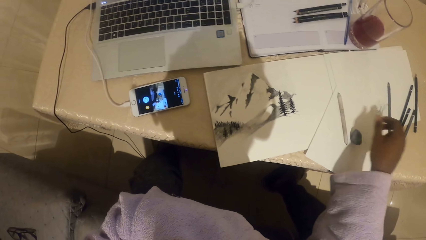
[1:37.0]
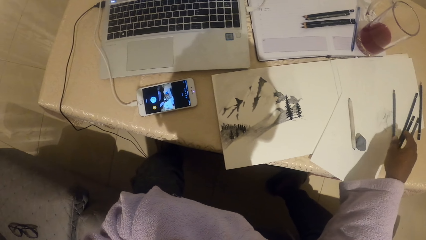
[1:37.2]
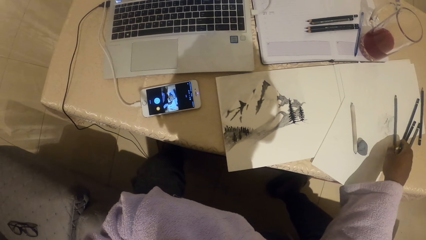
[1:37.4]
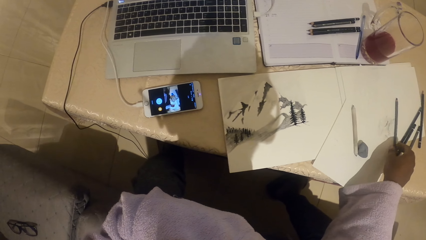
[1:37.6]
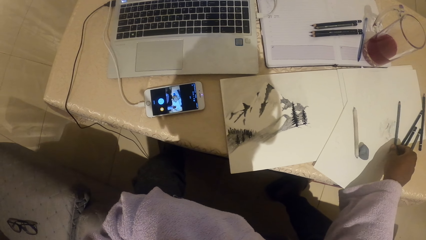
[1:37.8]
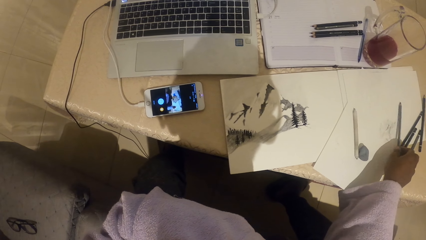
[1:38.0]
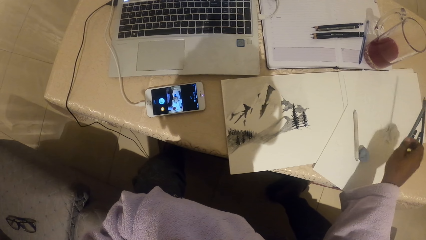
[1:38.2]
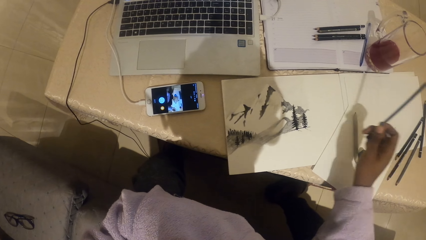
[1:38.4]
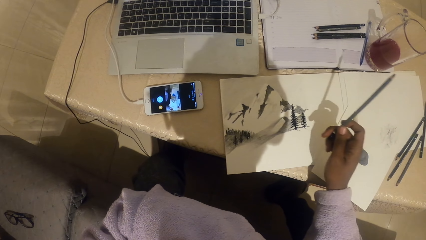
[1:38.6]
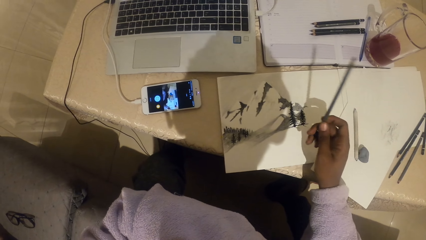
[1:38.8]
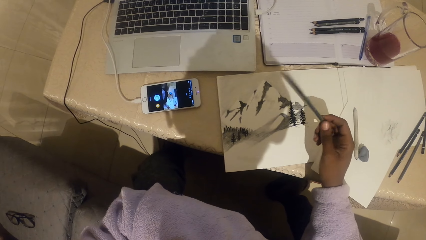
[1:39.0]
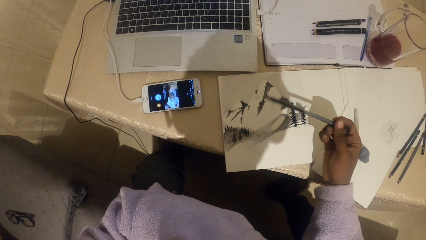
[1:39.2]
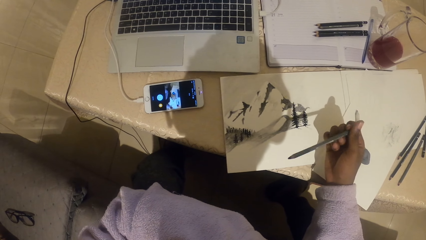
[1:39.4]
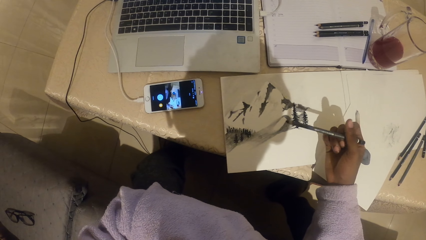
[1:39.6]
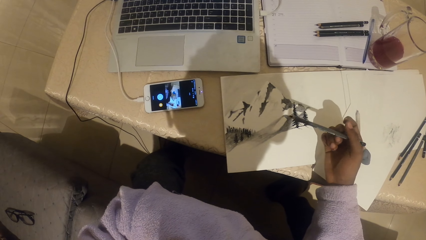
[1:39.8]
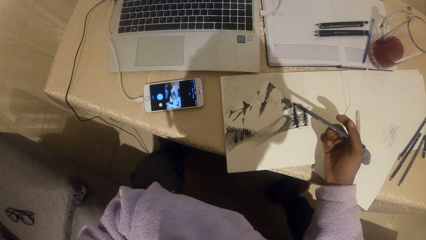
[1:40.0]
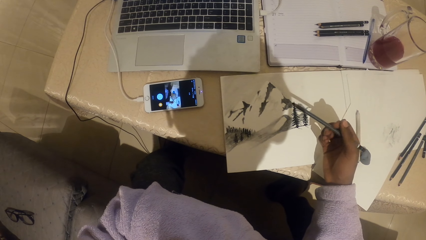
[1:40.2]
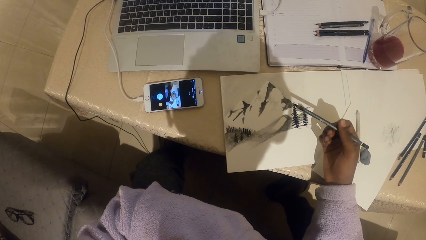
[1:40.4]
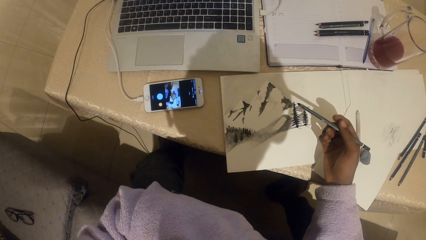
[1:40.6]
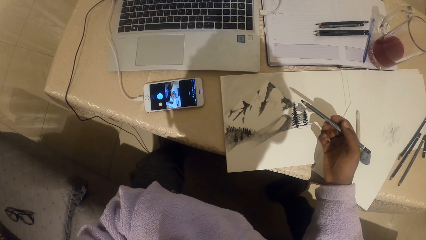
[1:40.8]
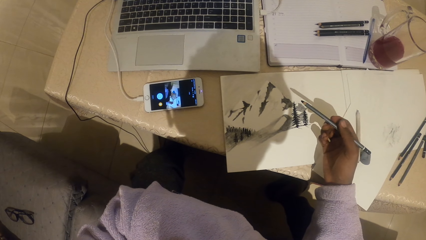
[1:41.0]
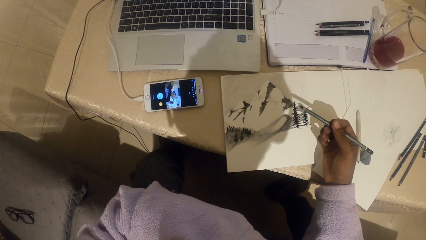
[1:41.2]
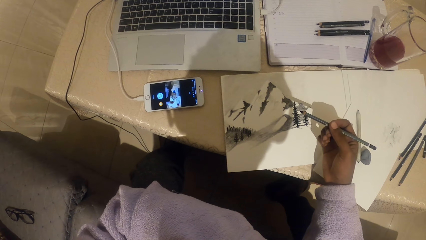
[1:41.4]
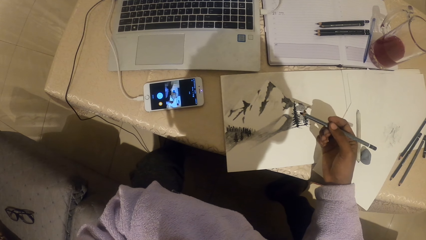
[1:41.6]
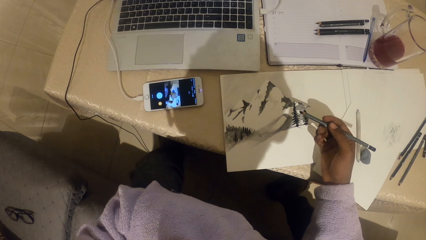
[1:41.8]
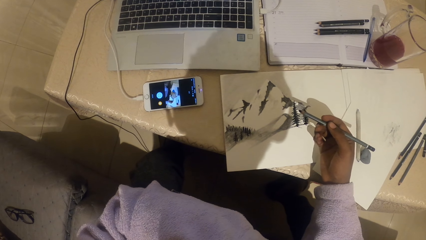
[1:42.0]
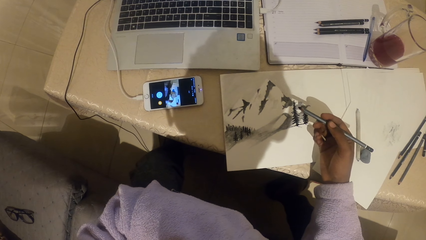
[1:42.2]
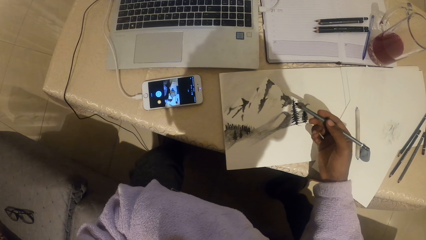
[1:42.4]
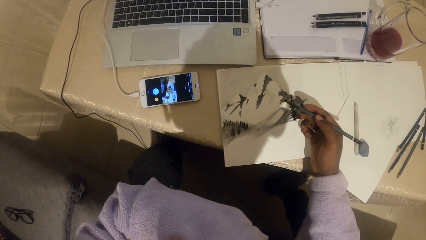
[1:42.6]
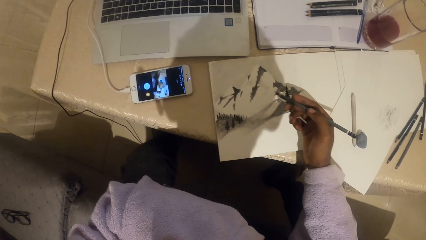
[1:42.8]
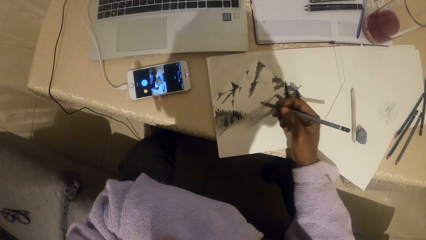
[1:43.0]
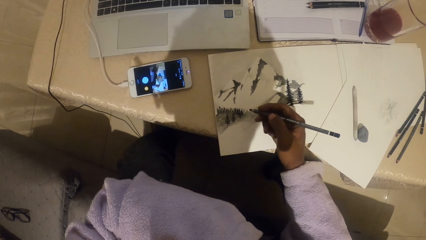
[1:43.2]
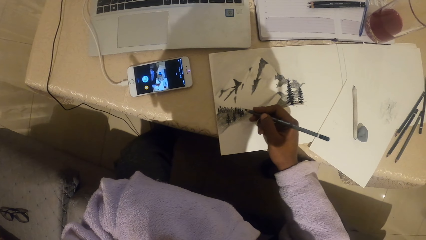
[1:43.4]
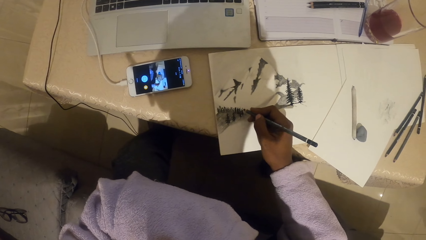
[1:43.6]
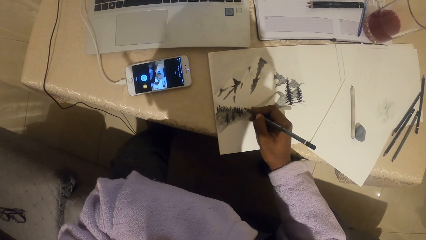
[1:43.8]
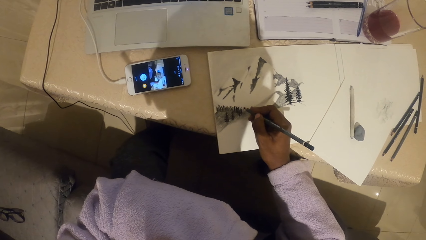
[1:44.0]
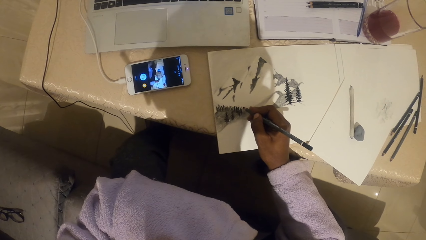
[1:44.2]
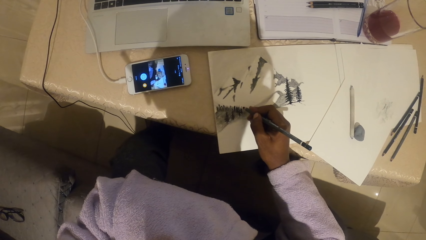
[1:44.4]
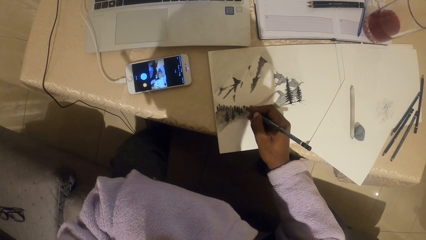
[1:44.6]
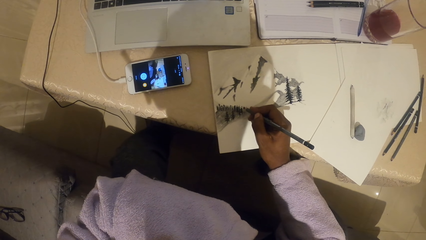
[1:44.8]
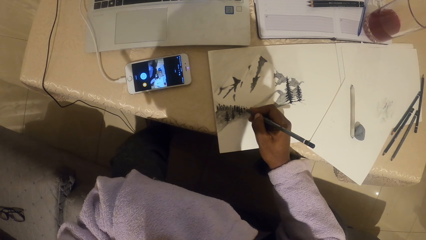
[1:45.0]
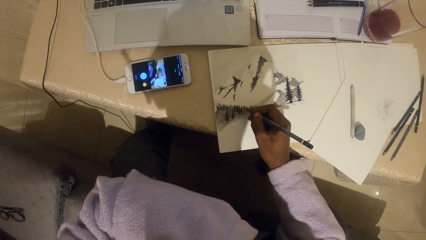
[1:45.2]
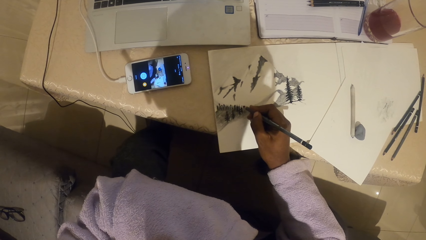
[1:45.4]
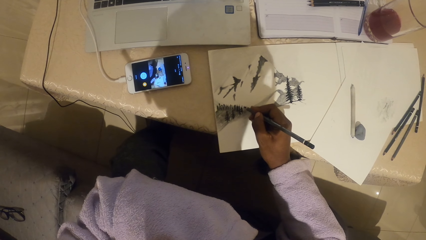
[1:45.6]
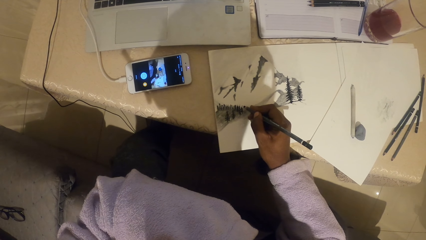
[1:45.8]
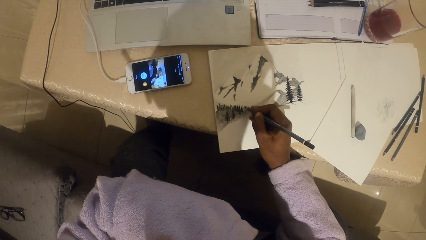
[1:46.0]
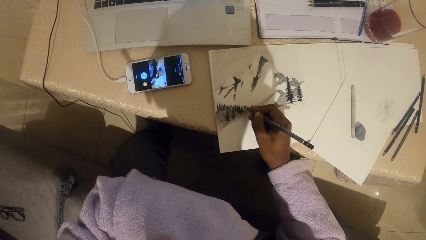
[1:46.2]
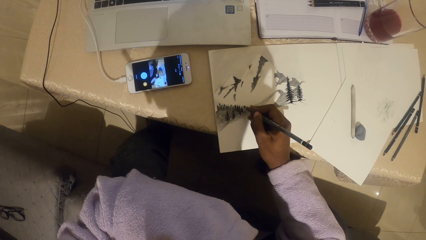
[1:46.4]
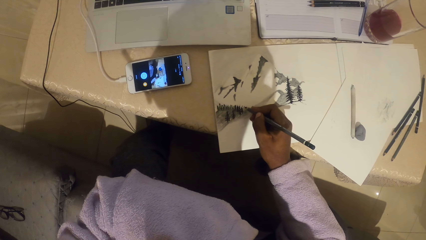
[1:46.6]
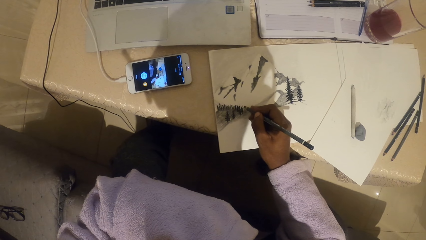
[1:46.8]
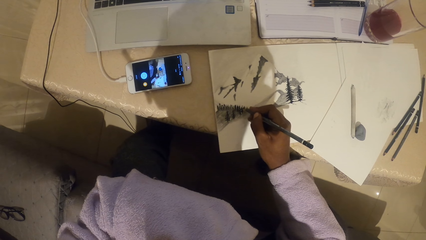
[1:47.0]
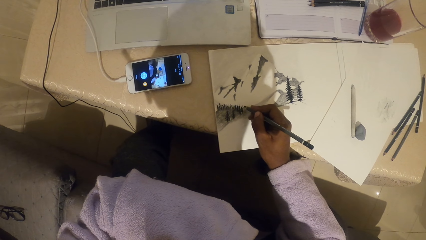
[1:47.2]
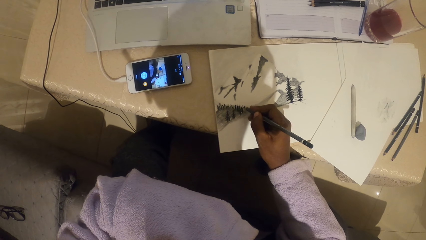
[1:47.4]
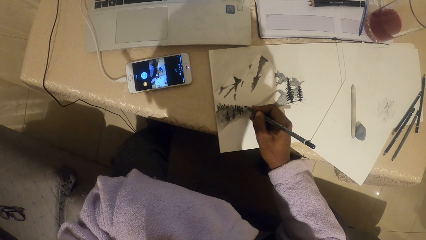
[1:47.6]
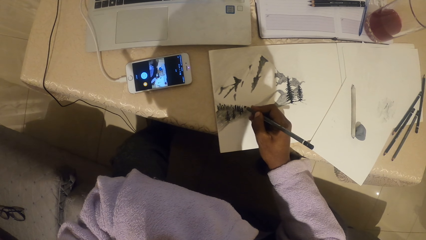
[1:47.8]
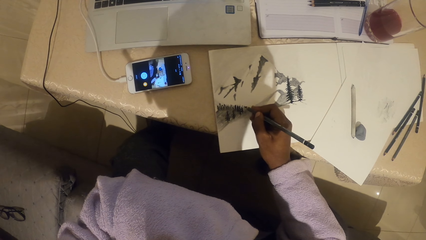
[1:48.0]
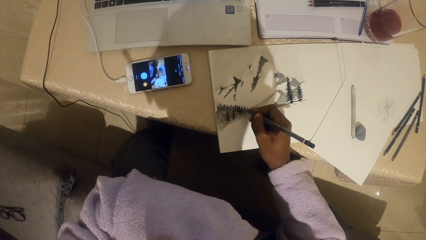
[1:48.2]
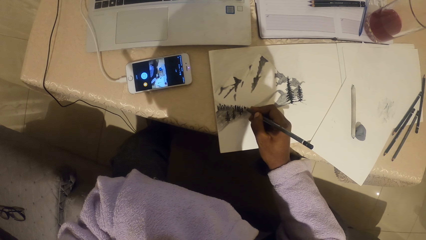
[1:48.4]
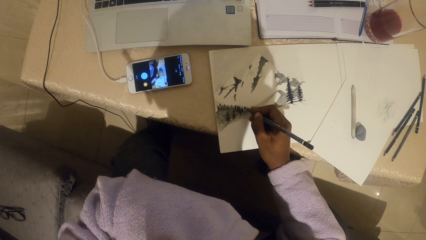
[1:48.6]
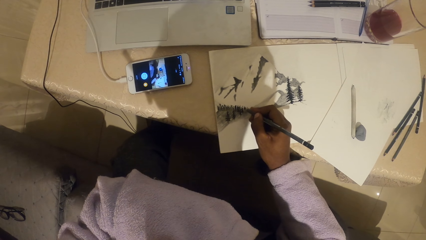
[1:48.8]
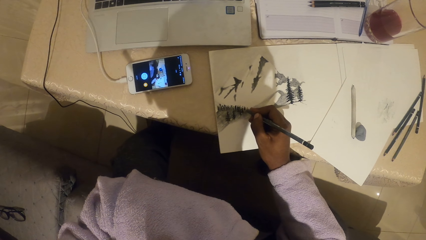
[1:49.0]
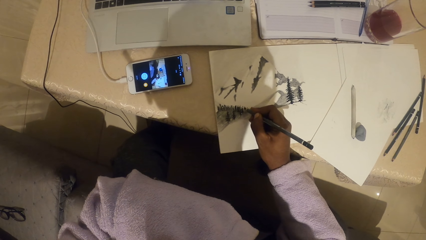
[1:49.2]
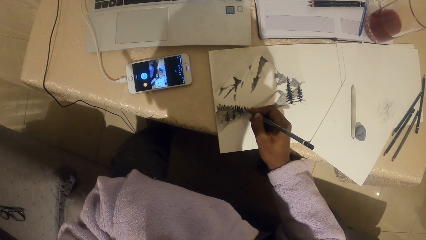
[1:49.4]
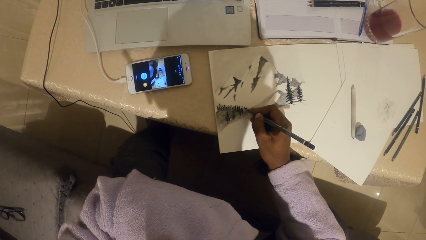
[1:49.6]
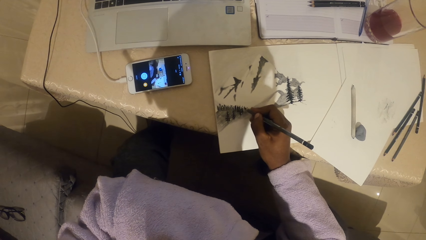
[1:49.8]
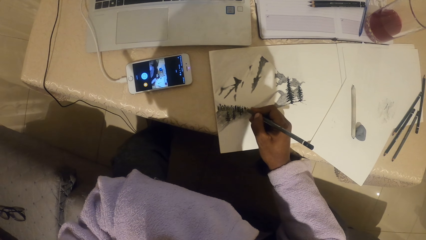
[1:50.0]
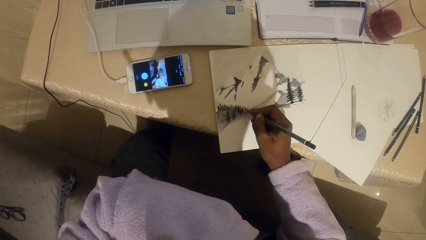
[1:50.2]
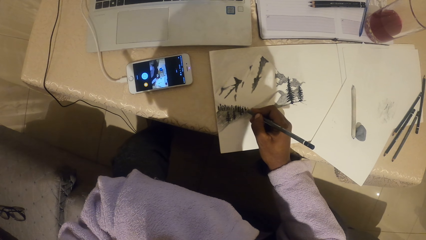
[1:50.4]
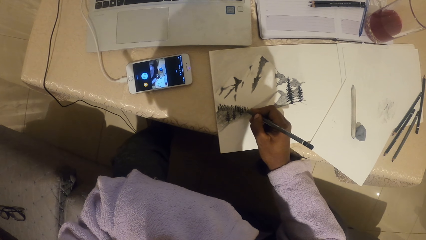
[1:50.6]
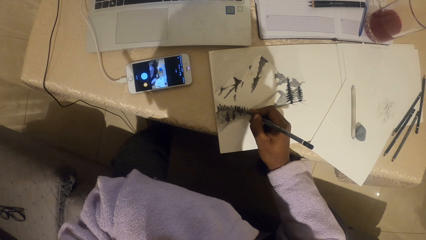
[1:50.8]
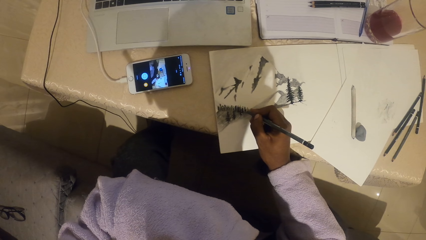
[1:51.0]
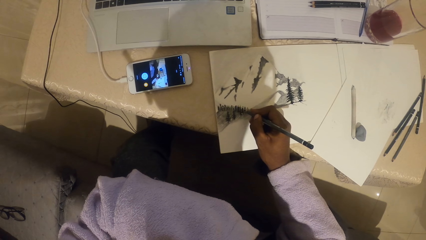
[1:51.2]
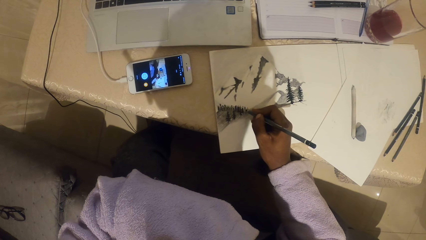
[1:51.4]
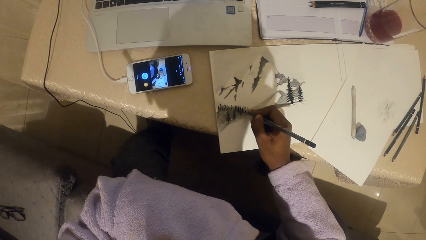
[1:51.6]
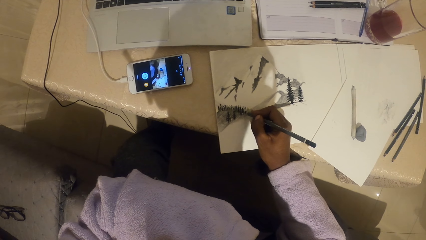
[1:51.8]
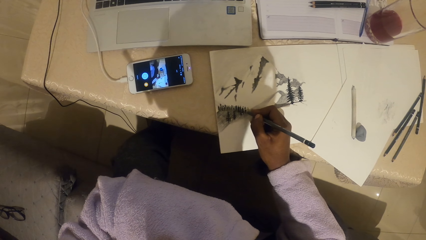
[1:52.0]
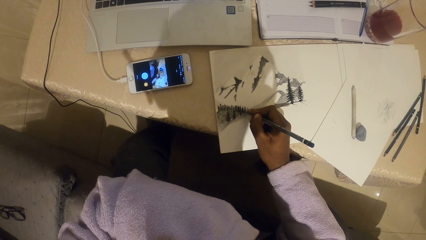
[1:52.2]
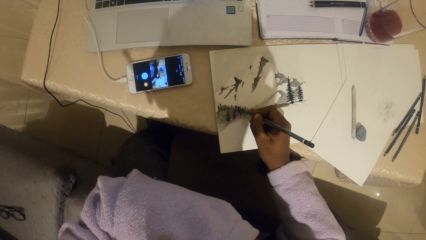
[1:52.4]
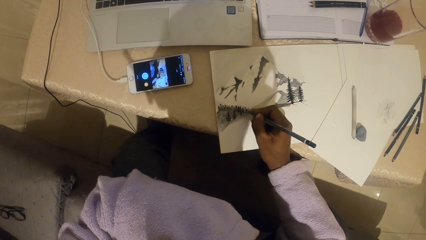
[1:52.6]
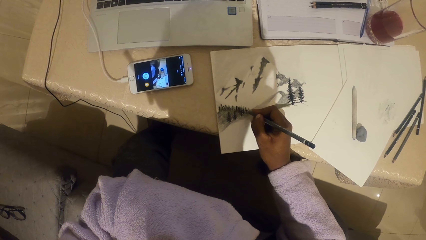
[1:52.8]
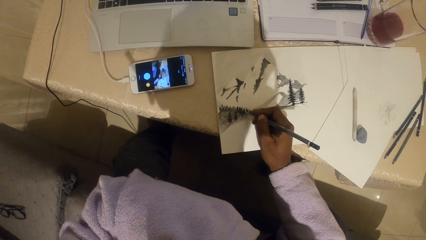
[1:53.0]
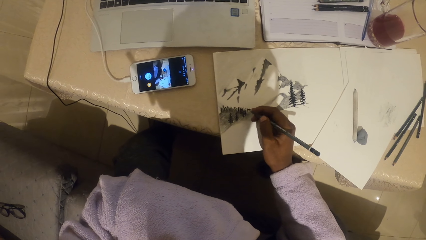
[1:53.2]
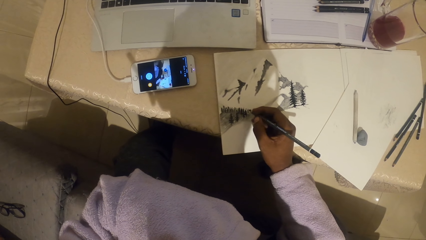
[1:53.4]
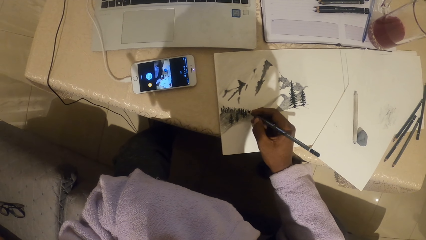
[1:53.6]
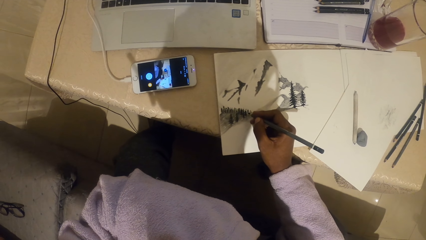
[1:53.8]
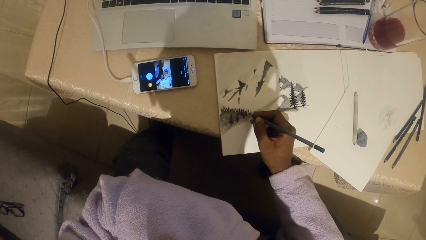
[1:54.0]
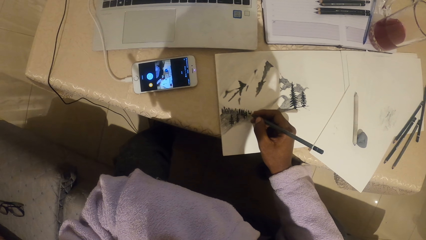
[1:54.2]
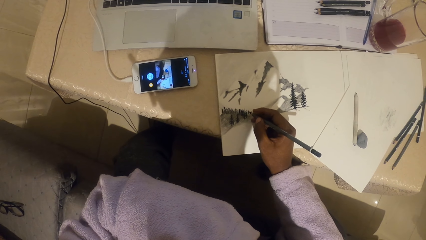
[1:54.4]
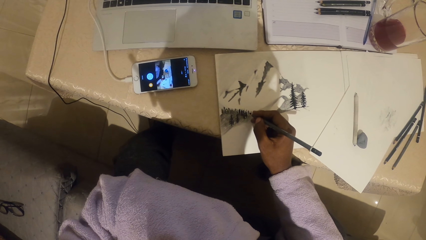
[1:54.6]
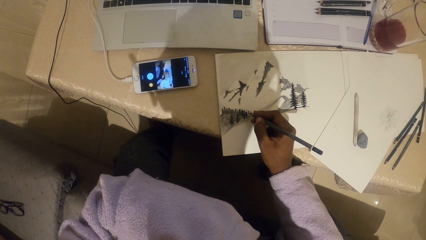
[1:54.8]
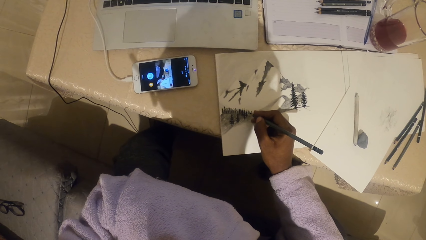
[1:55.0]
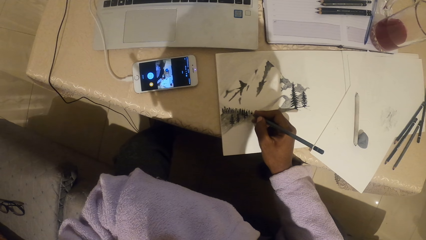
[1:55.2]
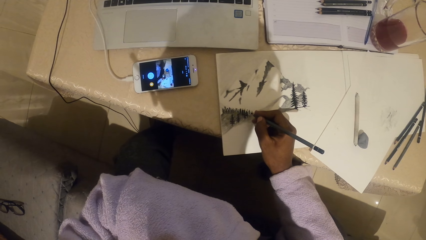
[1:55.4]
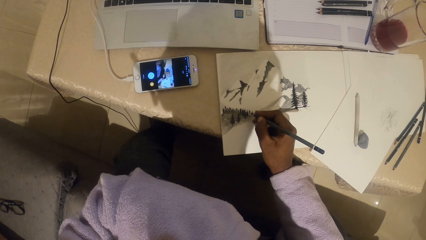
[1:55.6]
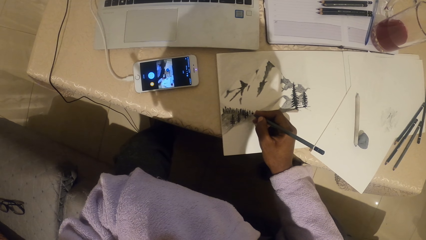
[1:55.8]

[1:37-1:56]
The camera wearer puts the pencil on the table. They pick the pencil. They look around. They paint on the paper. They draw the diagram.
